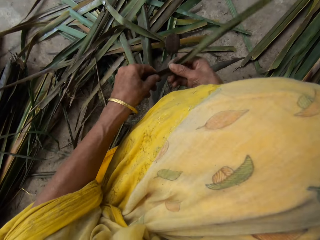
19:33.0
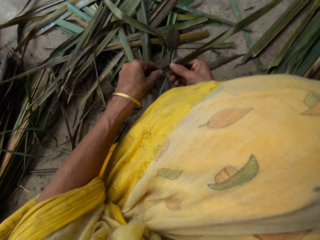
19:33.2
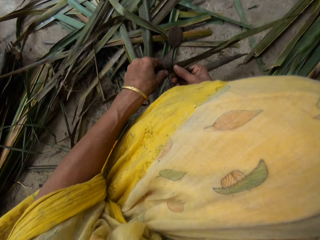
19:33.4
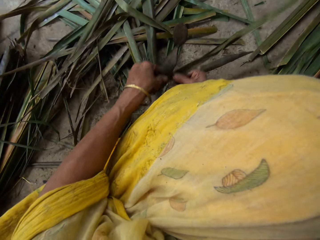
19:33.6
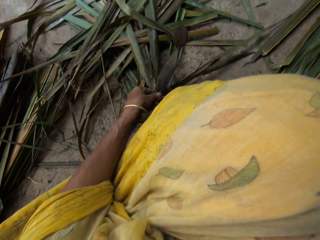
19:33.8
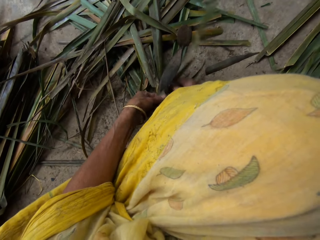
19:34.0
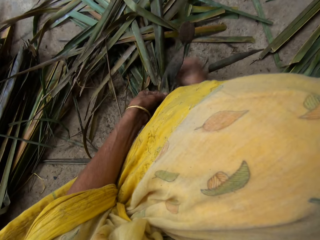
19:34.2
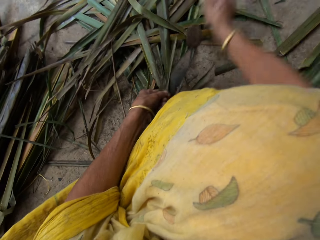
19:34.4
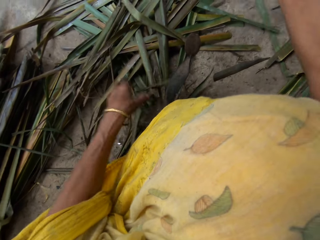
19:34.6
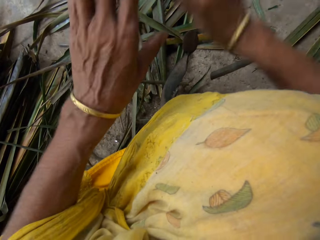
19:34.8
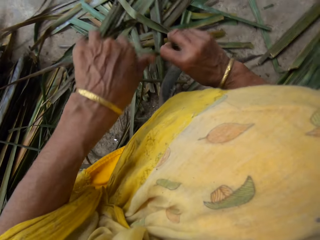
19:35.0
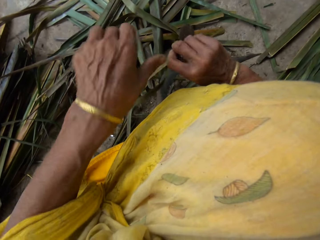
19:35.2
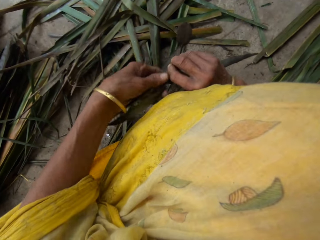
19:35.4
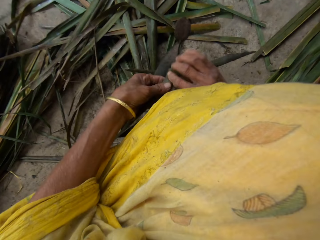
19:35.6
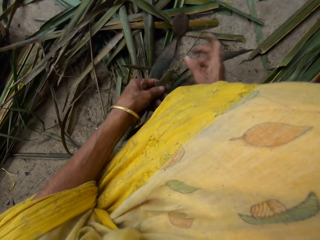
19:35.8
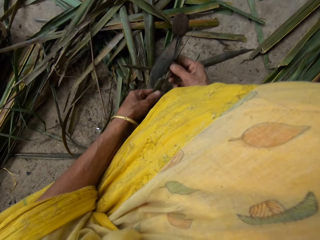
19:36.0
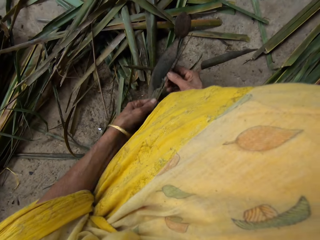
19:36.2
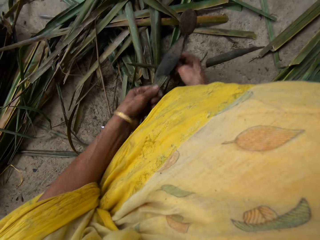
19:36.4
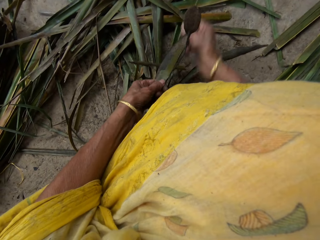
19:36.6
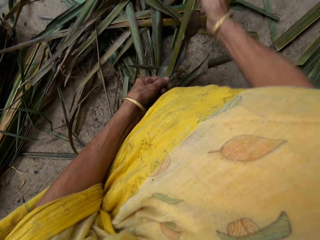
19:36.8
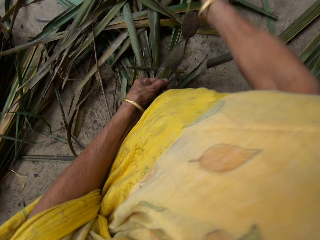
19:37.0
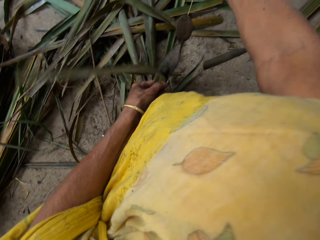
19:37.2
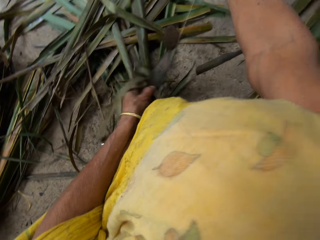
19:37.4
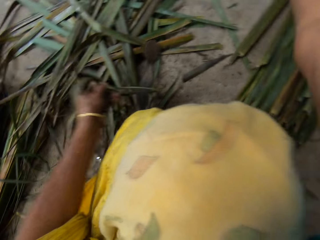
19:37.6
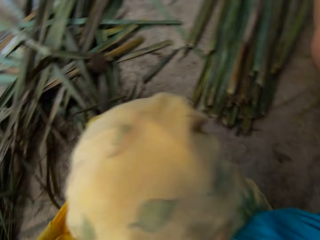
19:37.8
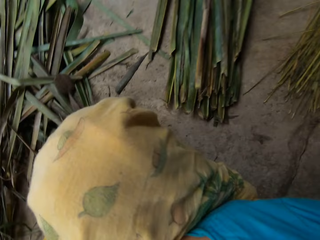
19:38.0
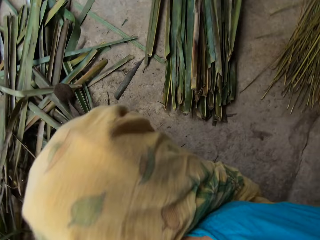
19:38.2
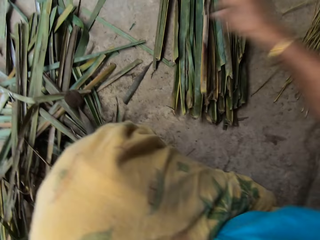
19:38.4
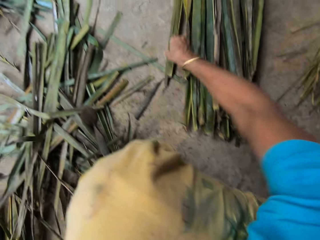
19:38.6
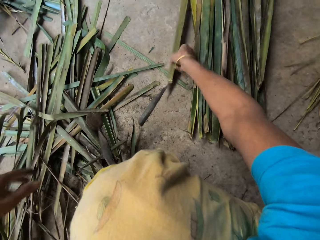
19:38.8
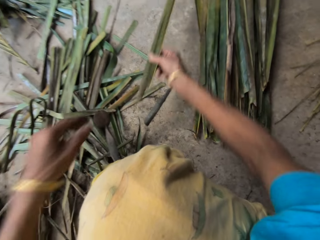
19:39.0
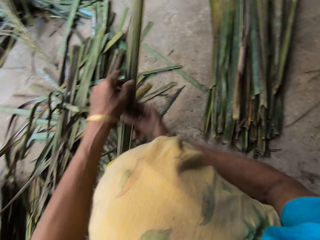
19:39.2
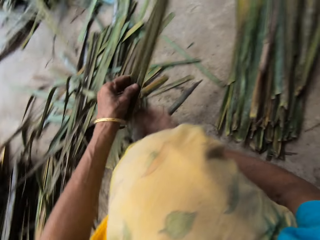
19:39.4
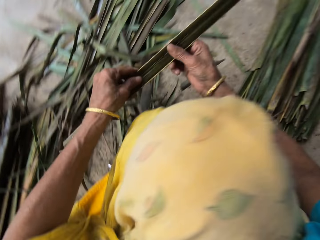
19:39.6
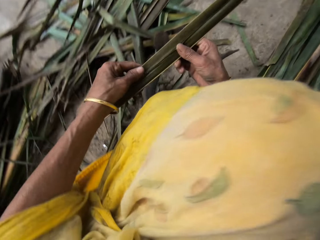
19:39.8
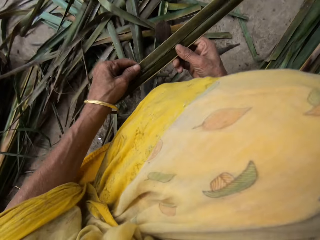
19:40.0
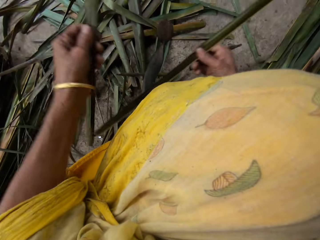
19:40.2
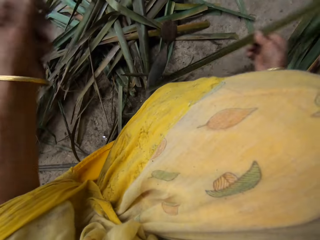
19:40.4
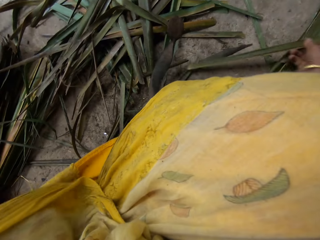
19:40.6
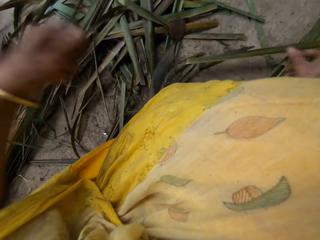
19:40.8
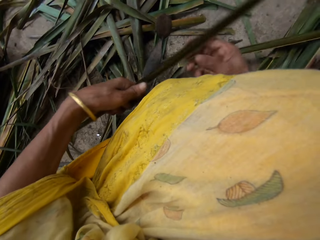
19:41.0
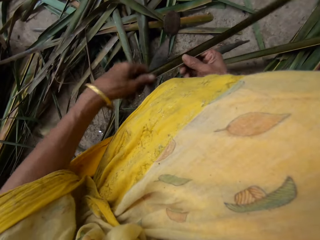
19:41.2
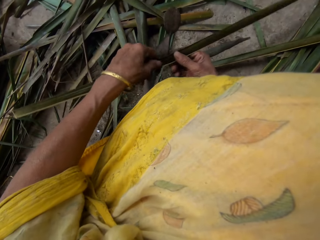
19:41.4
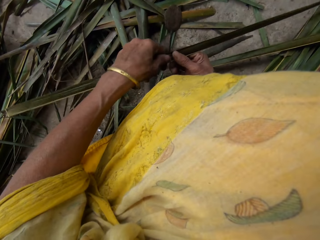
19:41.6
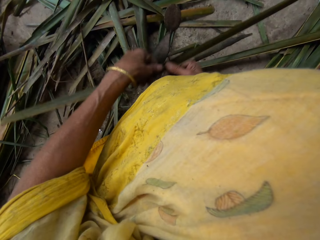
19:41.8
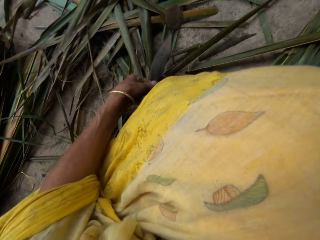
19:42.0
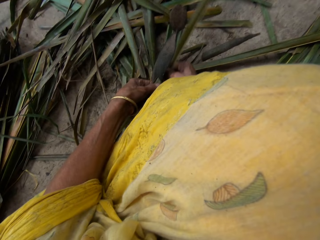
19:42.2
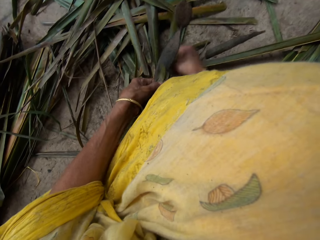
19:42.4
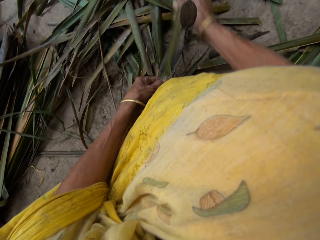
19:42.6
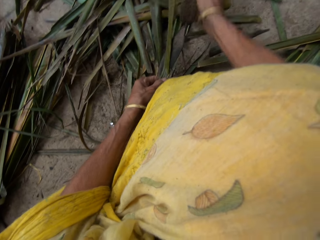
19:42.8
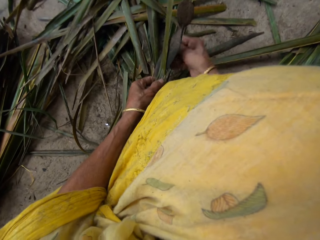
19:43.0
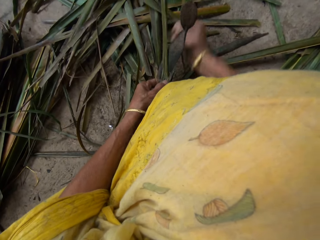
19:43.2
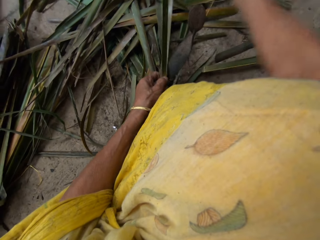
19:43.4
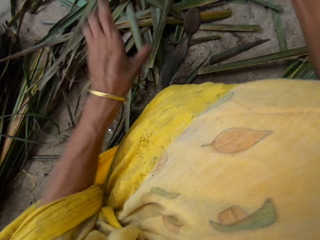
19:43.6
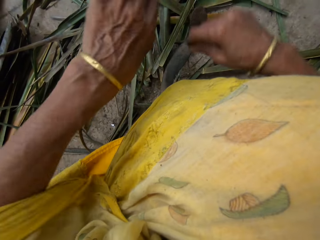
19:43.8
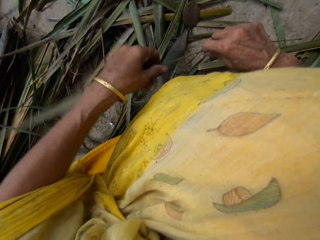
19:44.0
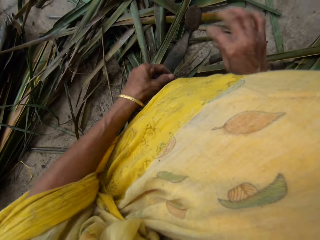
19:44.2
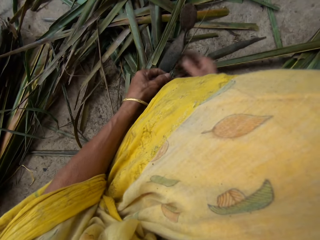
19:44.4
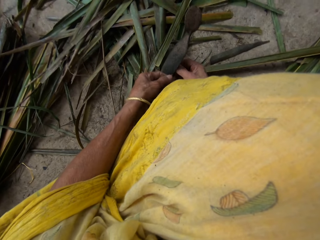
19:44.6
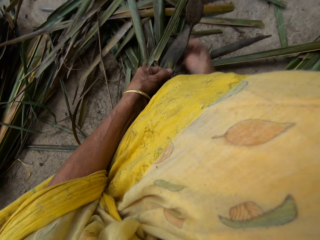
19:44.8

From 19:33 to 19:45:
The camera wearer breaks the palm frond or papyrus reed with both hands with a cutting object. They remove the broom stick from the palm frond with the right hand. They drop the broom stick on the floor with the right hand. They pick the palm frond from the floor with the right hand. They hold the papyrus reed with both hands. They break the palm frond with both hands with a cutting object. They remove the broom stick from the palm frond with the right hand.

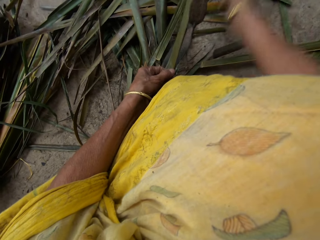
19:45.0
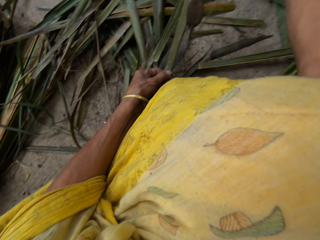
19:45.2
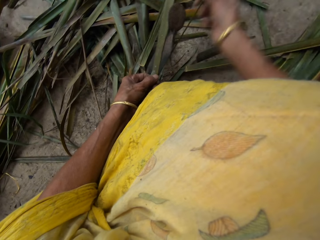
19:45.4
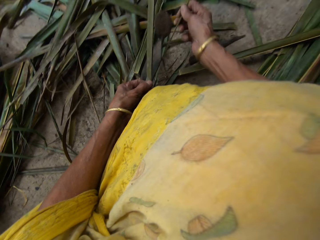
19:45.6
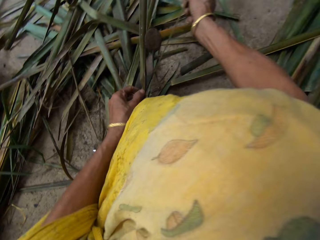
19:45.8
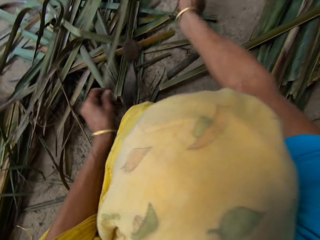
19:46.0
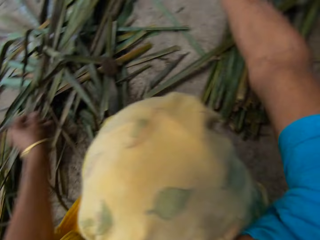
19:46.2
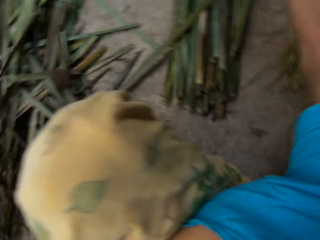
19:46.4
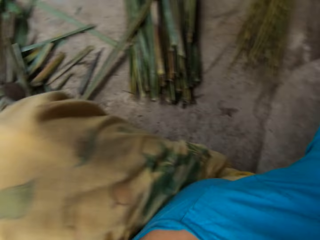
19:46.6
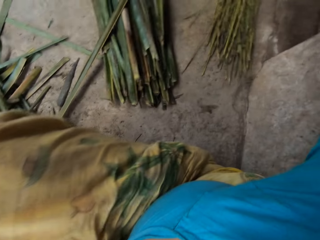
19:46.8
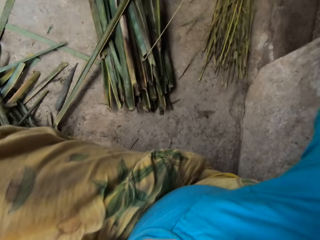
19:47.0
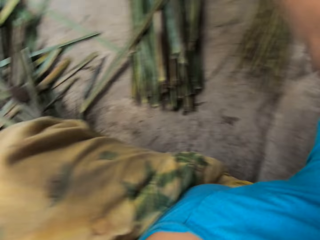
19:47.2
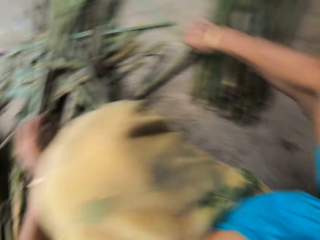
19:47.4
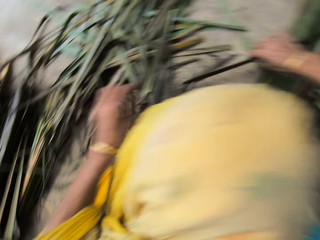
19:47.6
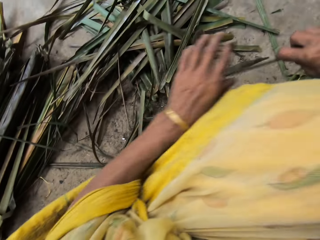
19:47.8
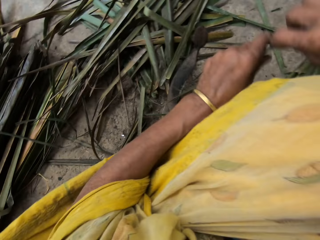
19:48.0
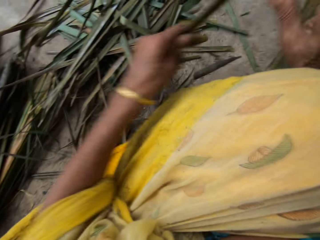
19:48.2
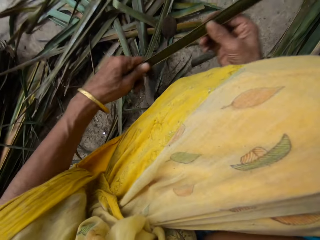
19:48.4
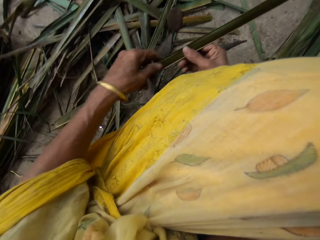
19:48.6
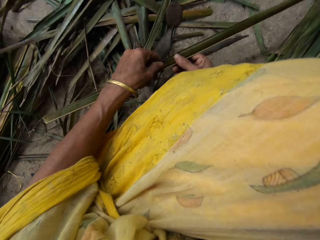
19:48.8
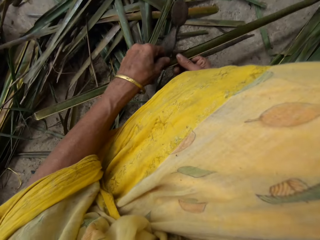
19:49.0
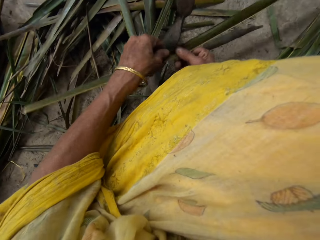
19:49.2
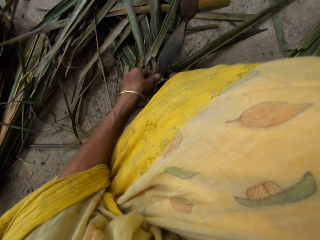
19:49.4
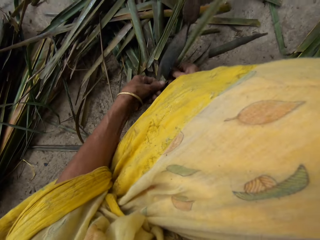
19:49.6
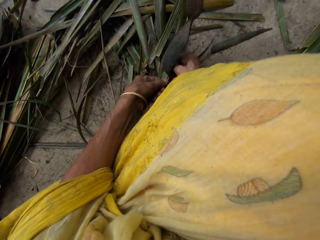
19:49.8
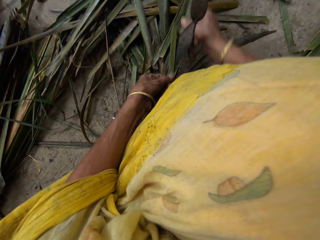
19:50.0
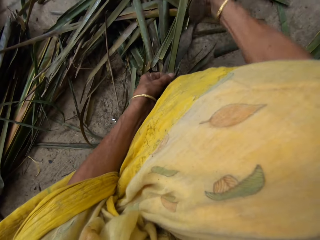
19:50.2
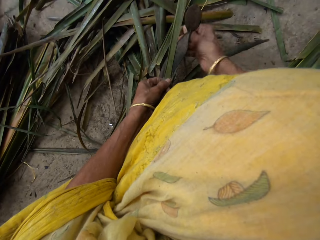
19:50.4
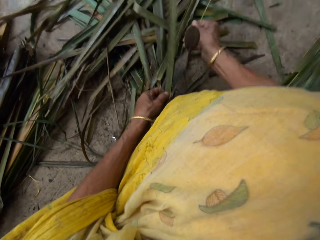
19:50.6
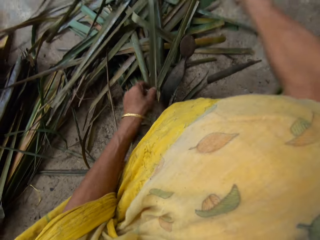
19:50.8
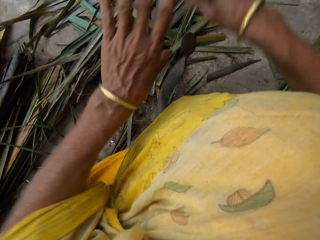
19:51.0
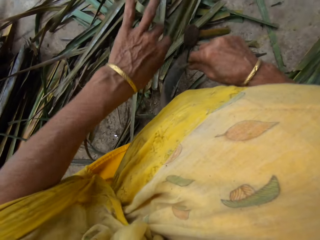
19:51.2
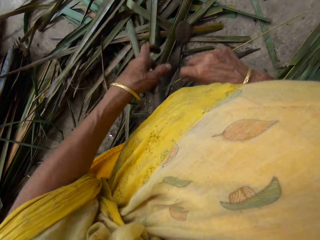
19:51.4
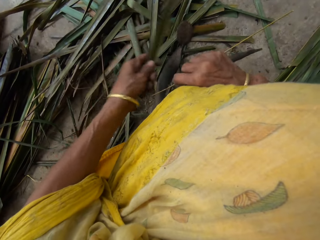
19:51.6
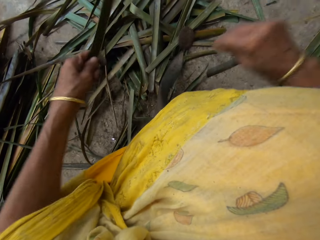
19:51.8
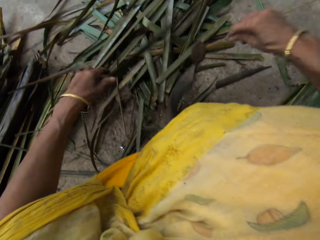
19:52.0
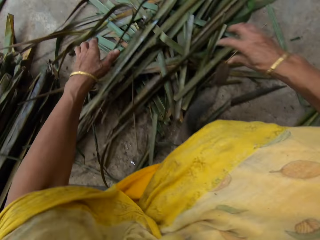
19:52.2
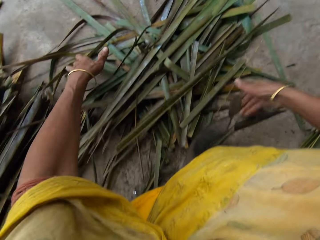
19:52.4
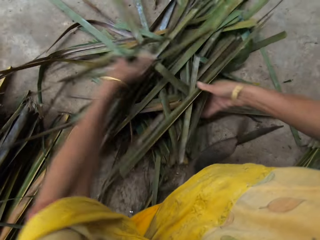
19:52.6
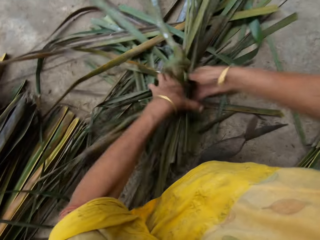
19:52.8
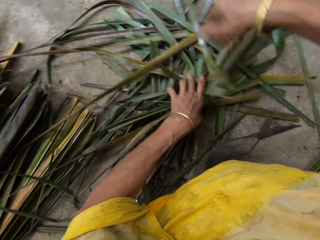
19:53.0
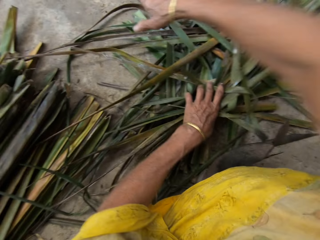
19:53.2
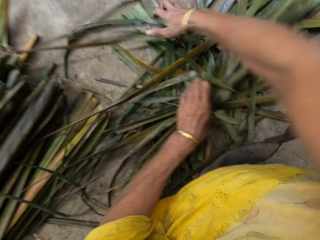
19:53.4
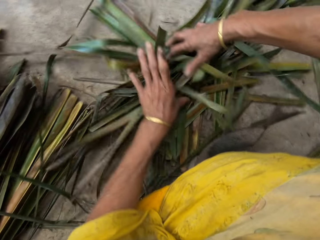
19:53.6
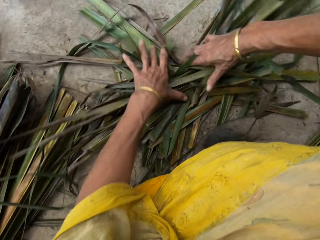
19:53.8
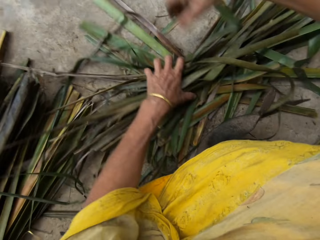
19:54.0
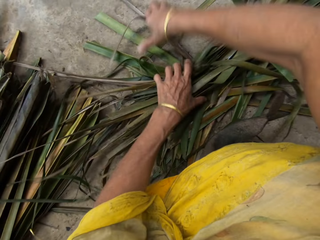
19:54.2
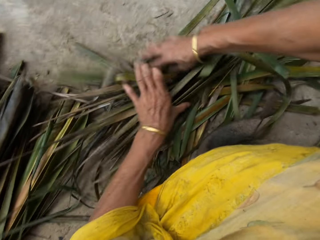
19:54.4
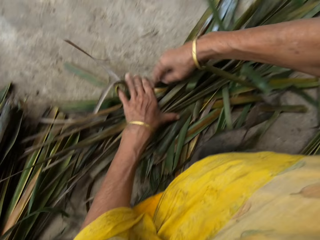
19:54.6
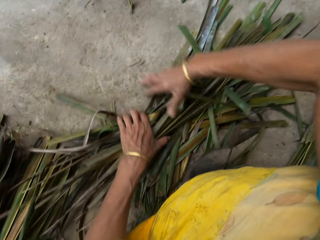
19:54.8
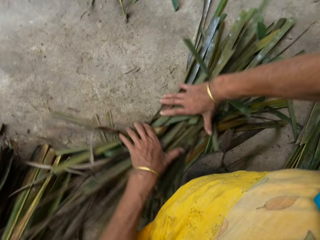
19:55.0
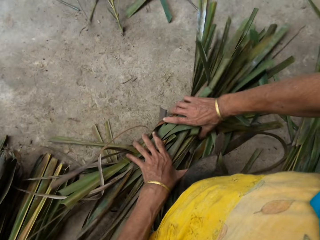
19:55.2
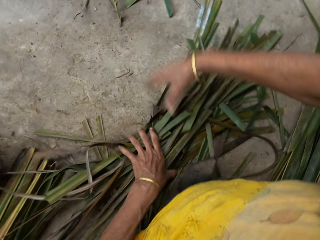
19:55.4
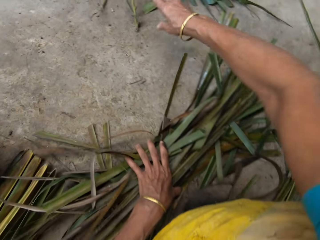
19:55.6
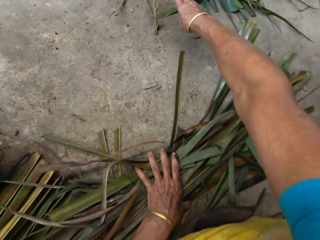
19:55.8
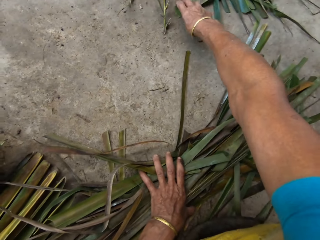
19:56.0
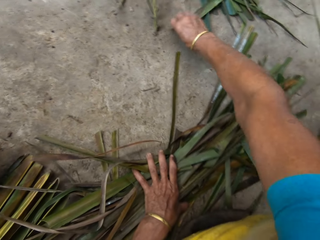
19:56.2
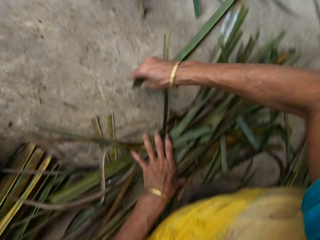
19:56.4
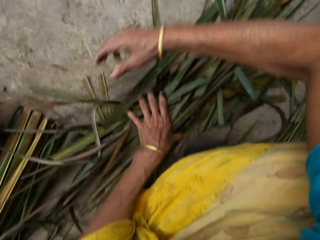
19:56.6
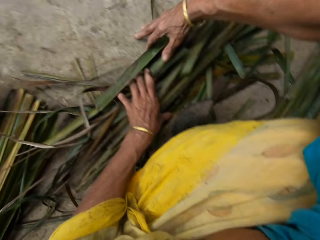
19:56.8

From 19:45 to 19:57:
The camera wearer drops the broom stick on the floor with the right hand. They pick the palm frond from the floor with the right hand. They hold it with both hands. They break the palm frond with both hands with a cutting object. They remove the broom stick from the palm frond with the right hand. They drop the broom stick on the leaves with the right hand. They gather the leaves together with both hands.
